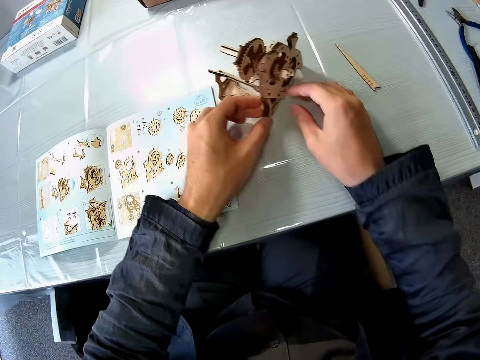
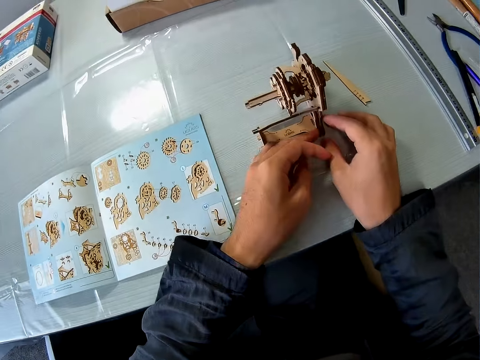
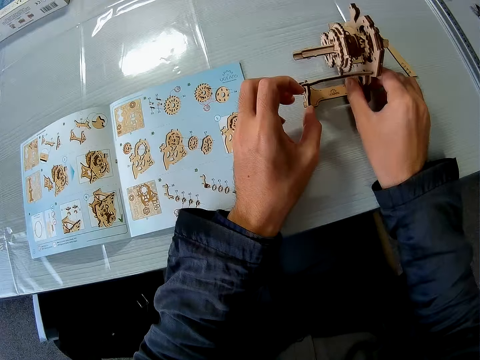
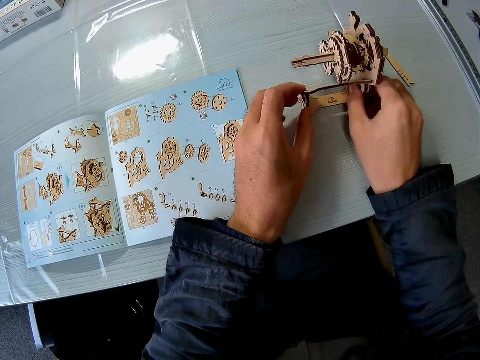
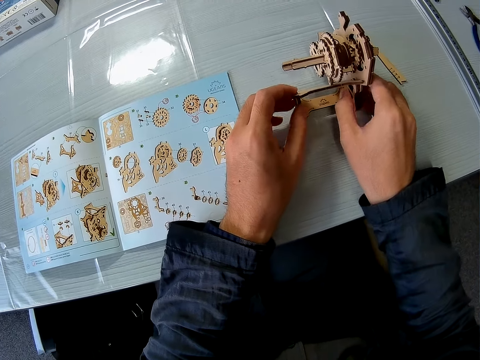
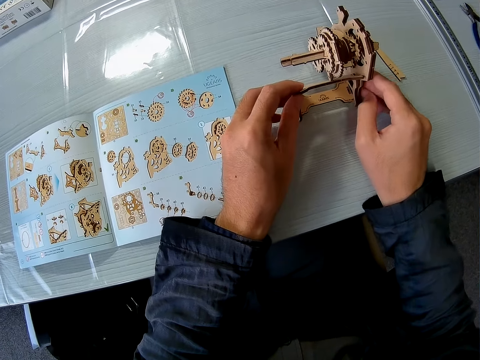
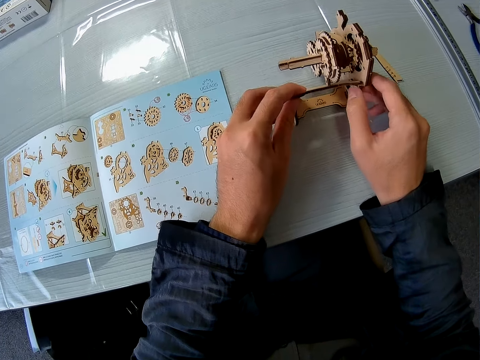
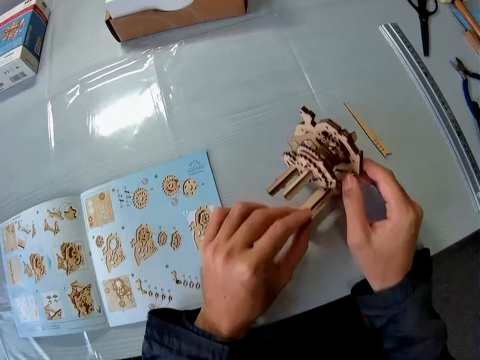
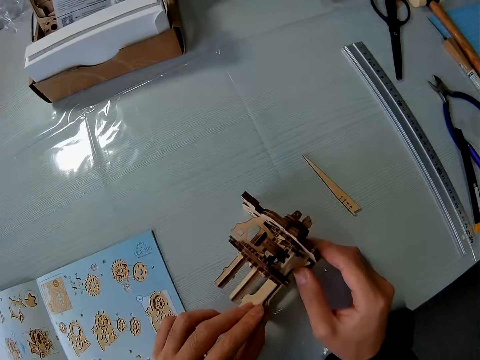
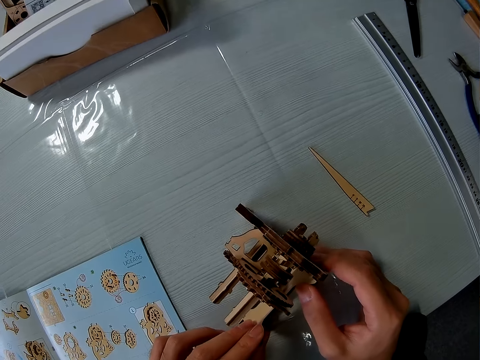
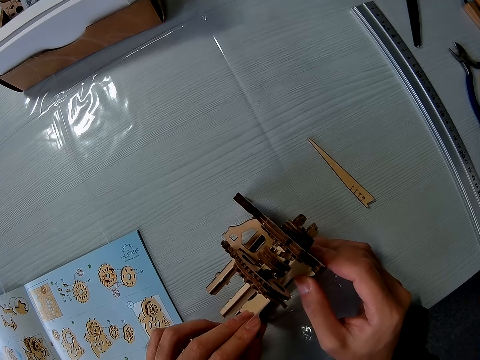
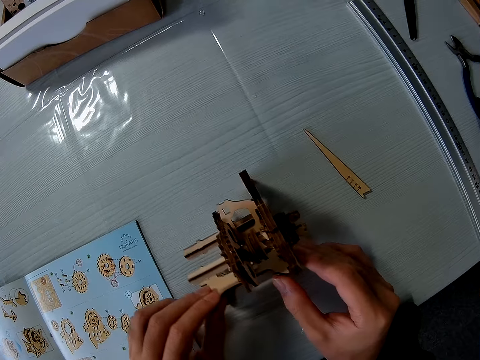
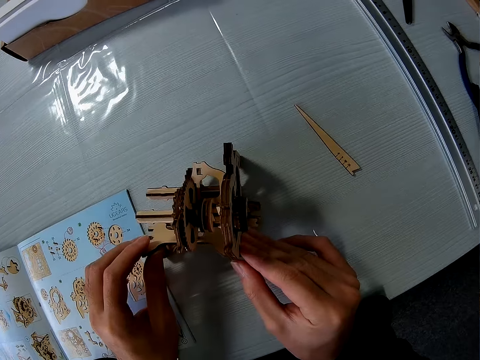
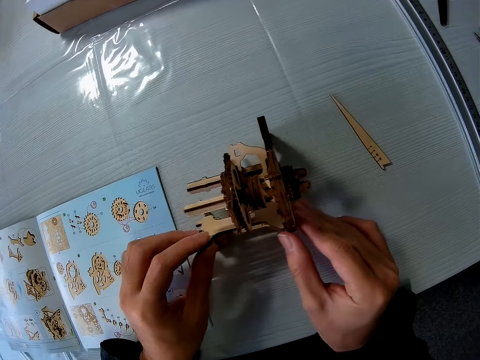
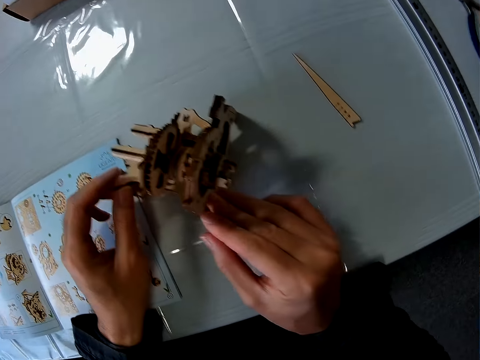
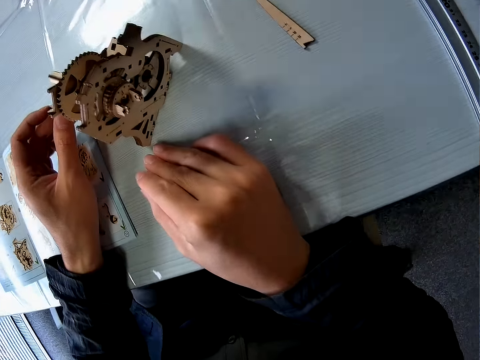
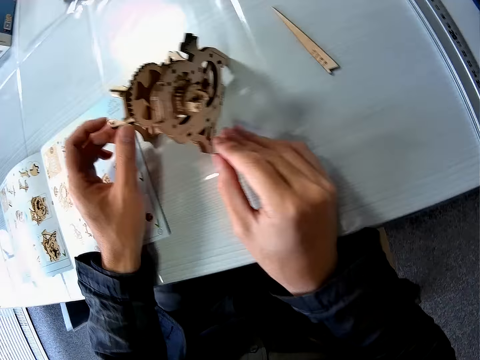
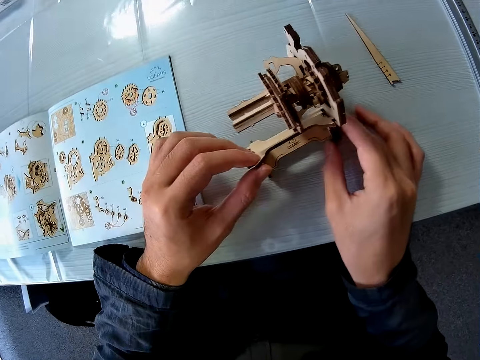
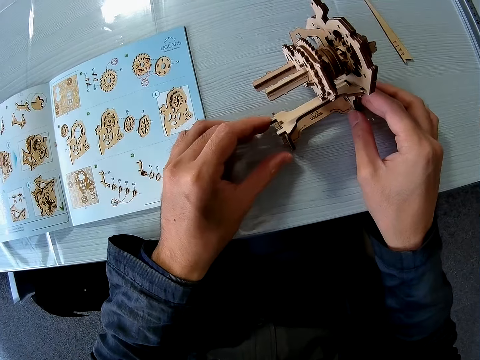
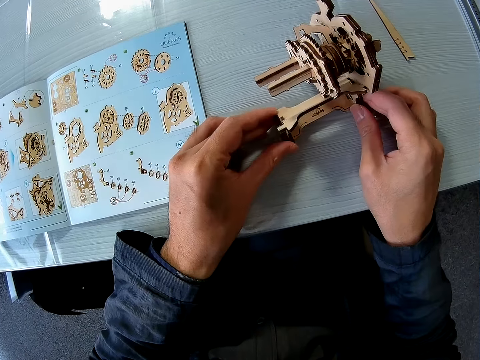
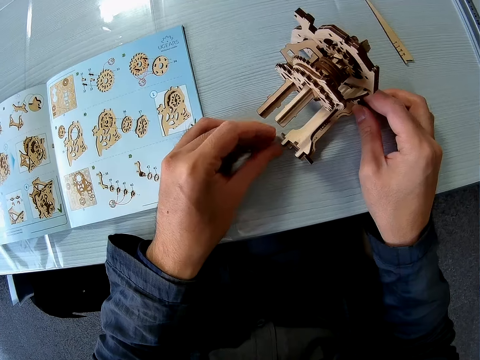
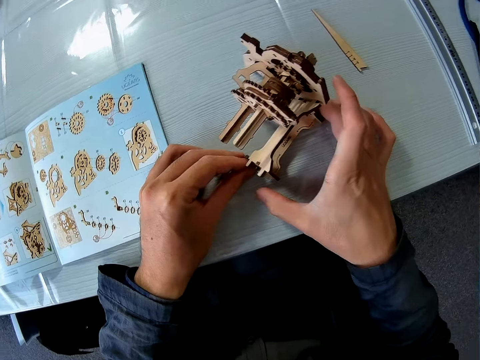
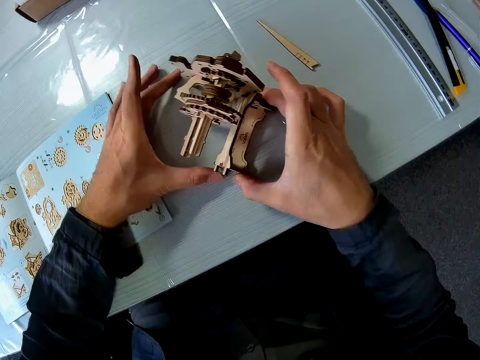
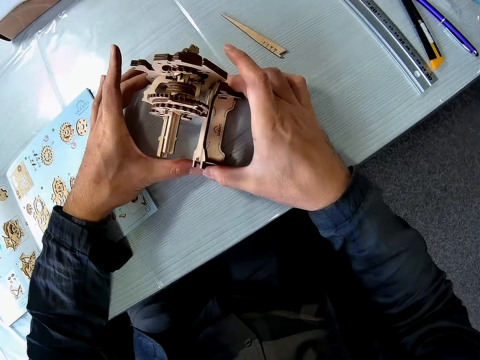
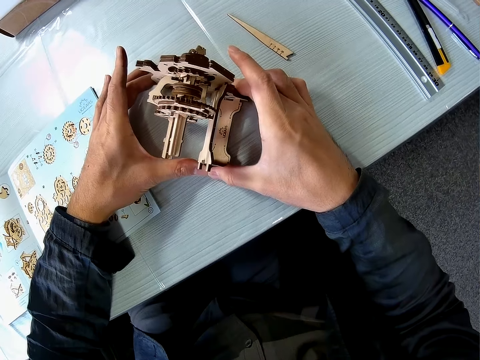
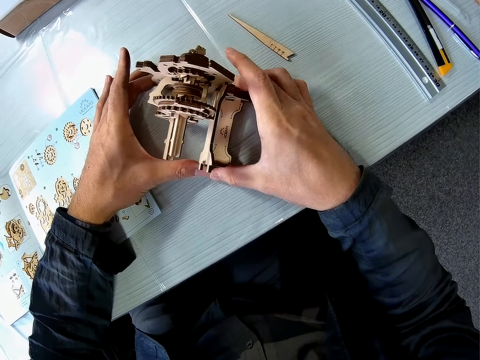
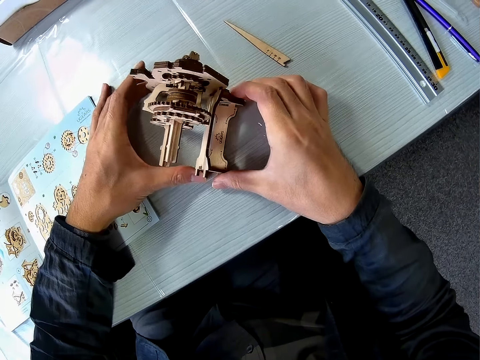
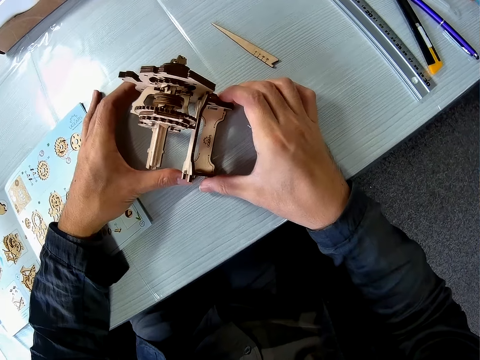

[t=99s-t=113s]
The camera wearer turns the gearbox. He holds the gearbox. He turns the gearbox. He continues to fit in the joined puzzle piece to the mechanical model with both hands. He holds the gearbox. He turns the gearbox. He holds the gearbox. He fixes the gearbox.

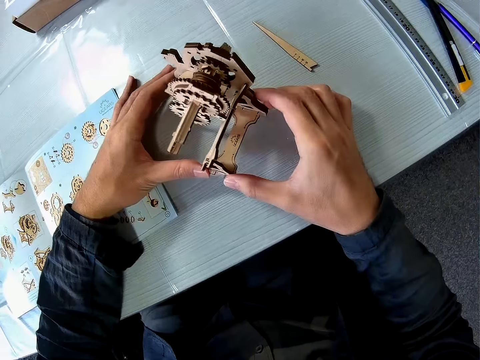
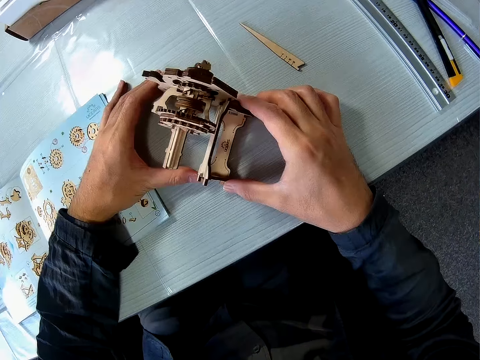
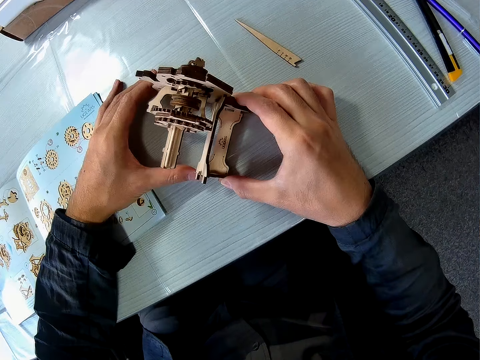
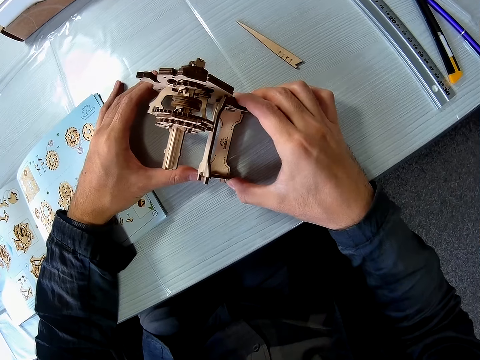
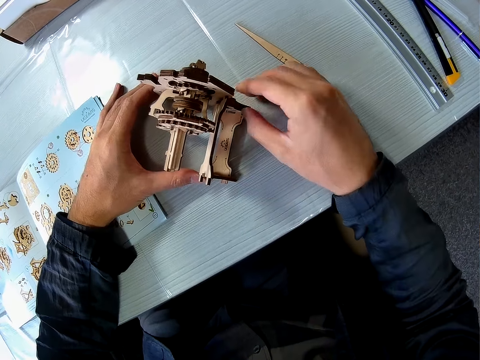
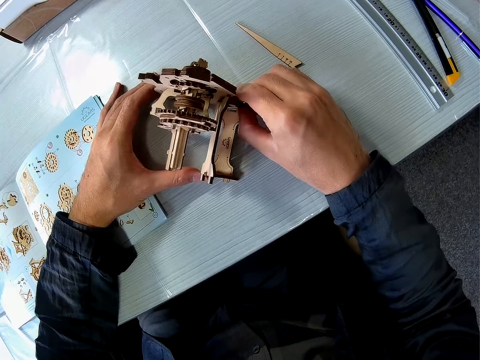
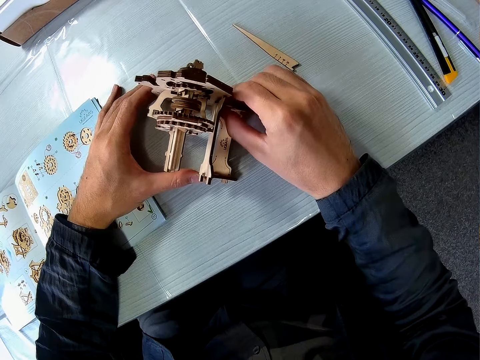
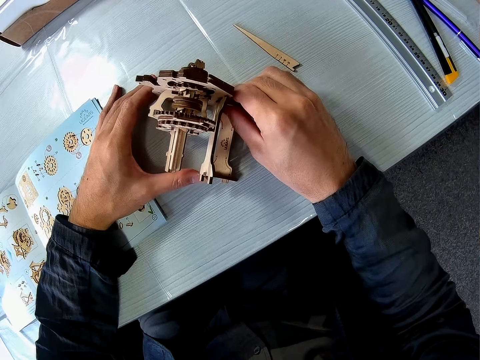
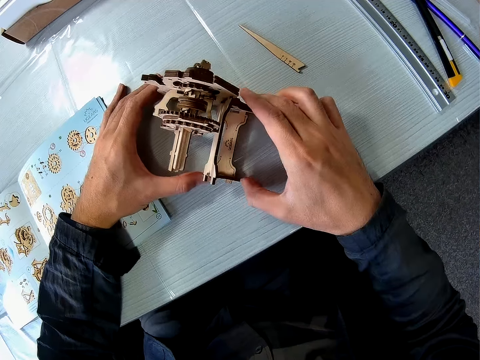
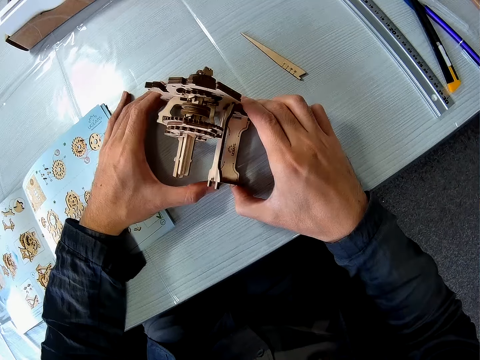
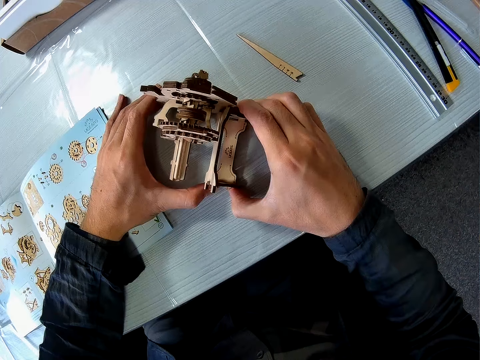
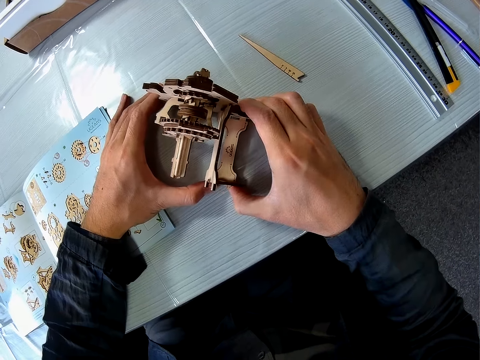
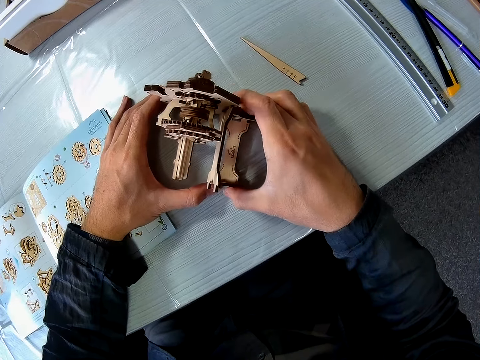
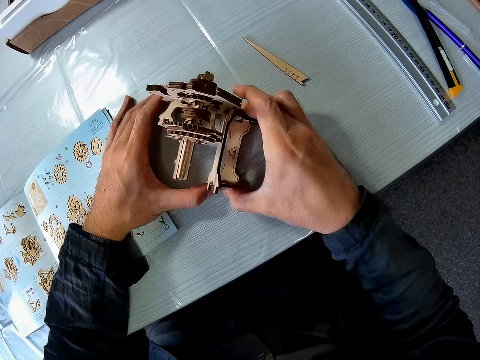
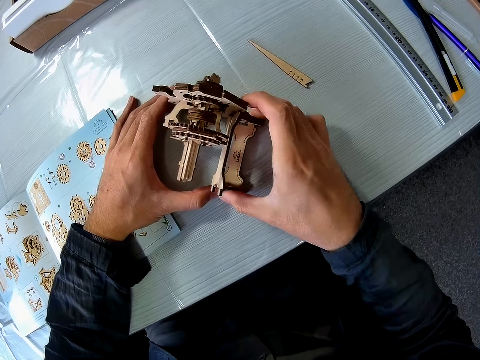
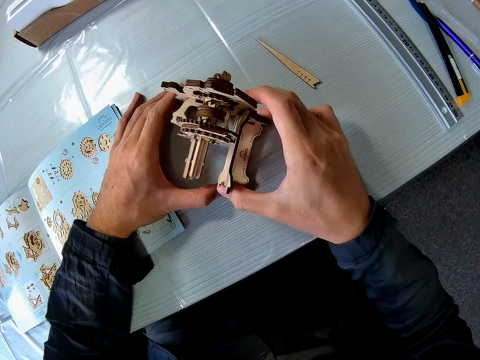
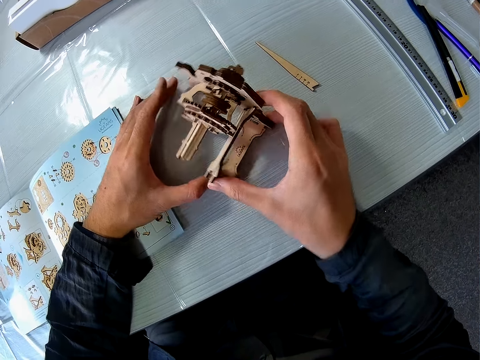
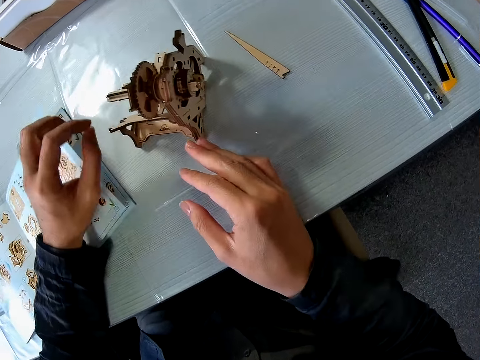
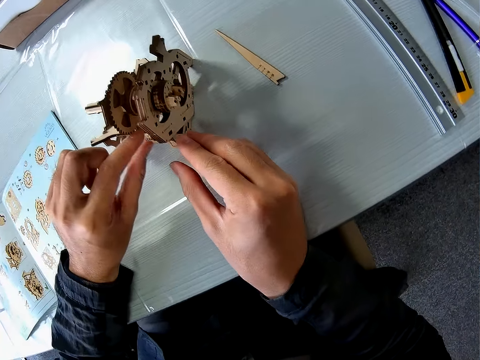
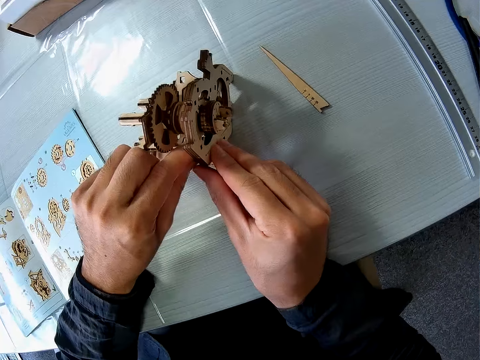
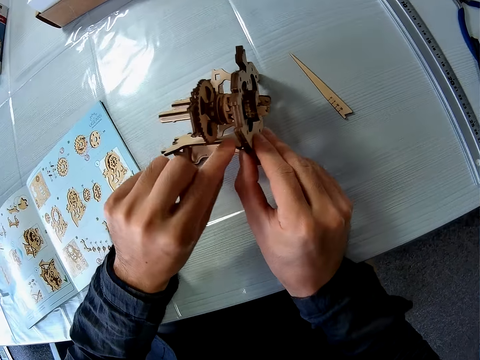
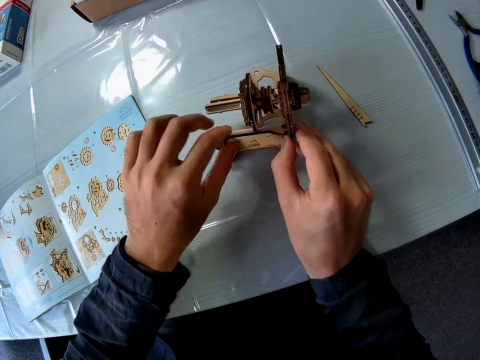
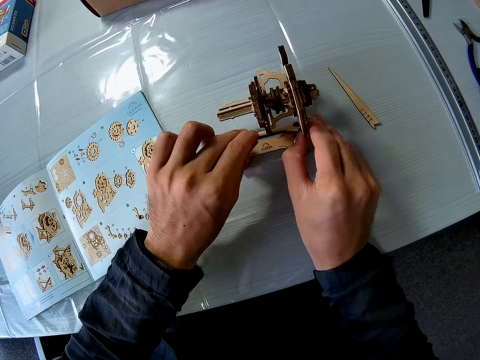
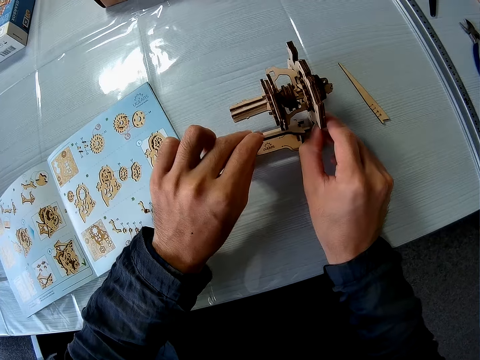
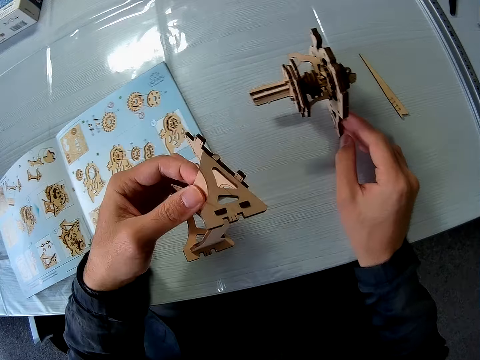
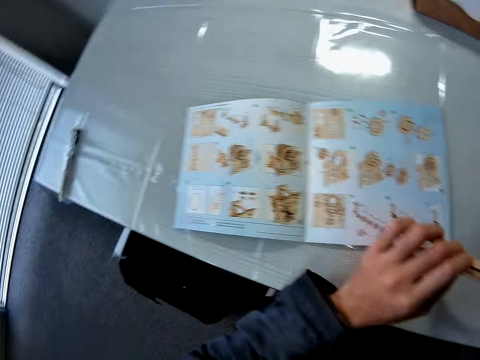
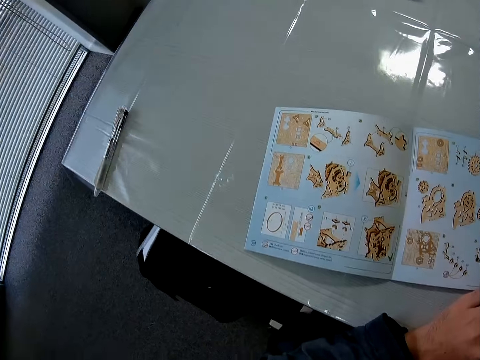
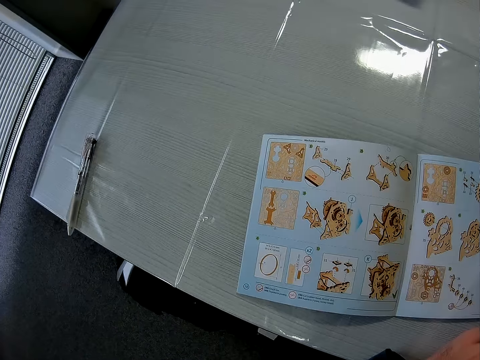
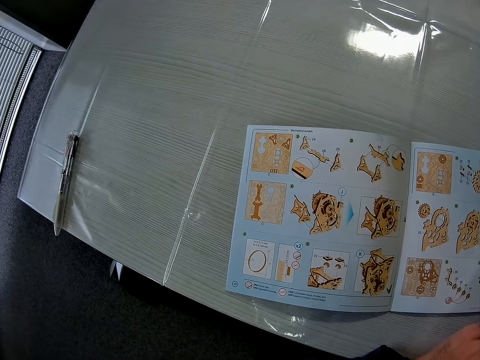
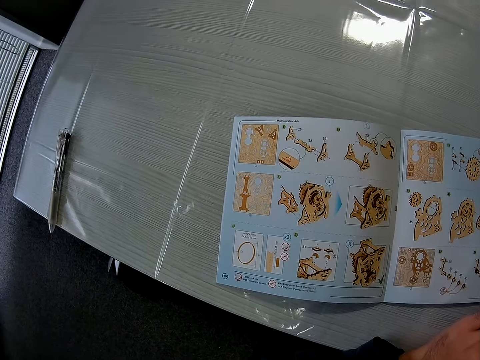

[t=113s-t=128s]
The camera wearer holds a gearbox. They fix the gearbox. They hold the gearbox. They turn the gearbox. They fix the gearbox. They detach the joined puzzle piece or cast base from the mechanical model. They hold the cast base. They look towards the instruction manual.
